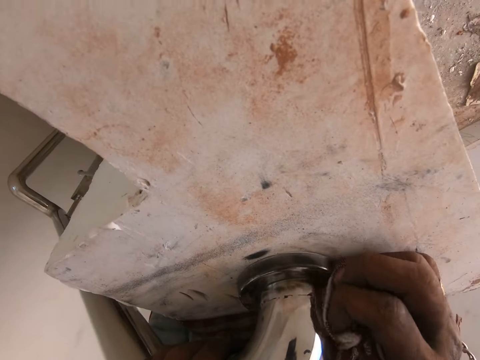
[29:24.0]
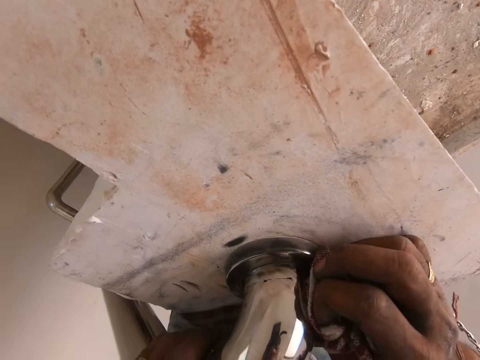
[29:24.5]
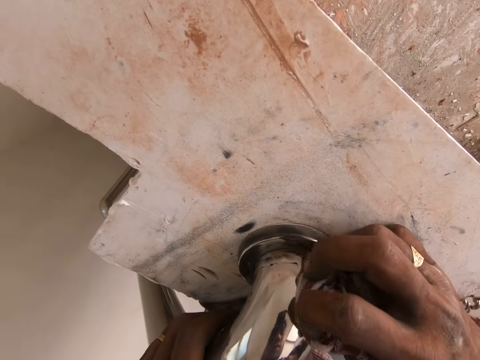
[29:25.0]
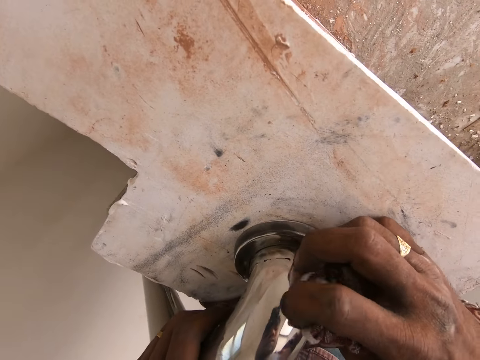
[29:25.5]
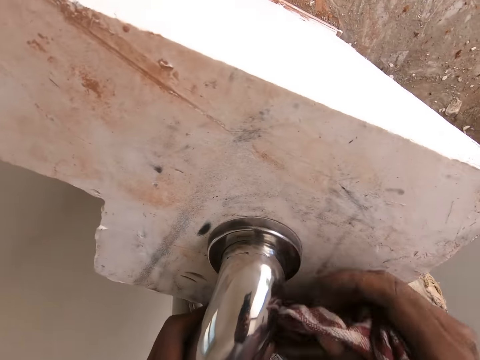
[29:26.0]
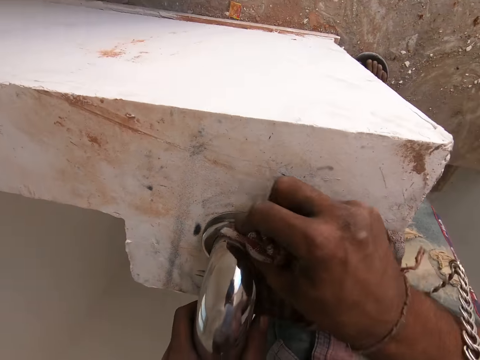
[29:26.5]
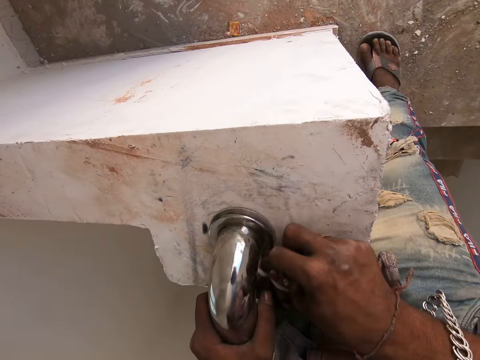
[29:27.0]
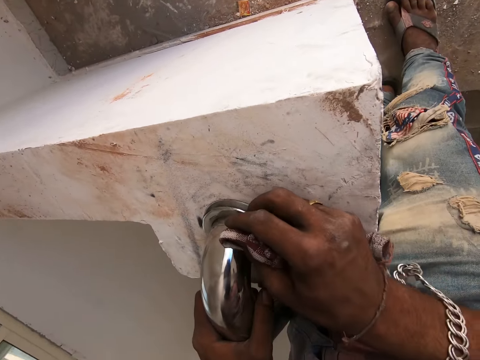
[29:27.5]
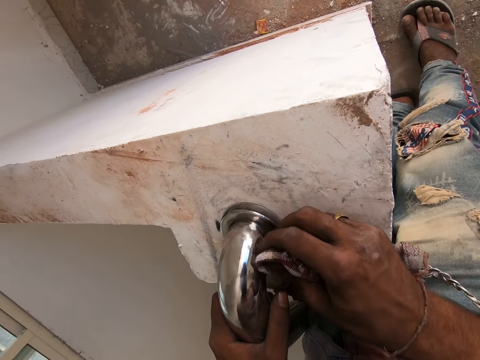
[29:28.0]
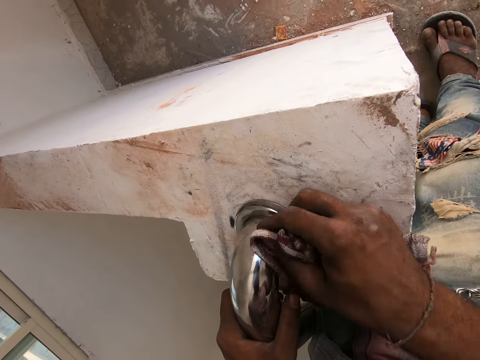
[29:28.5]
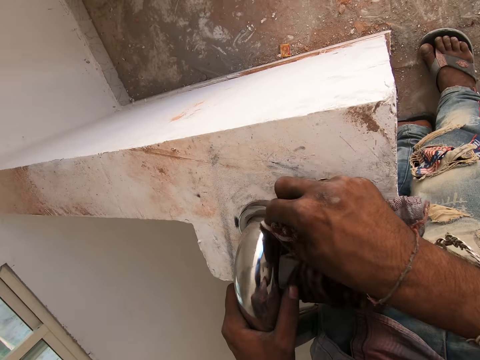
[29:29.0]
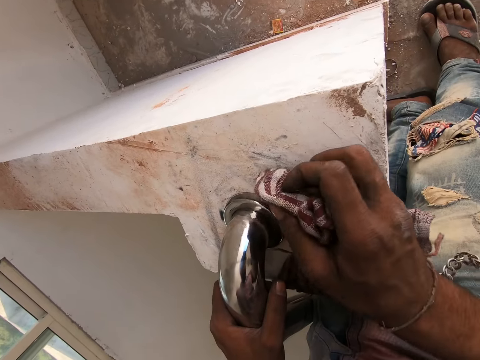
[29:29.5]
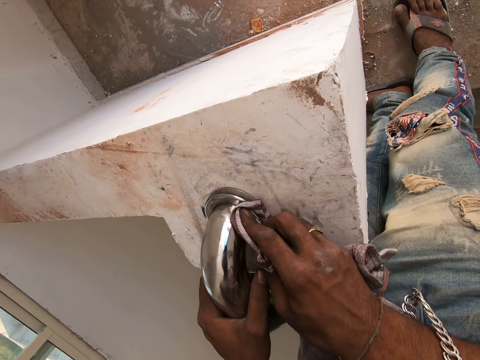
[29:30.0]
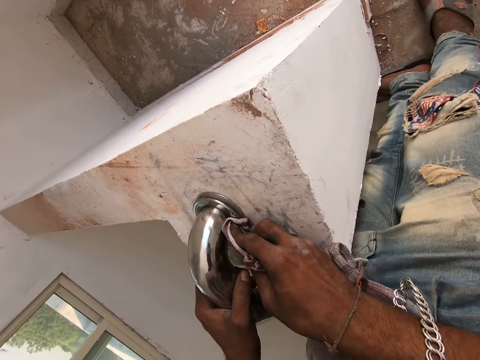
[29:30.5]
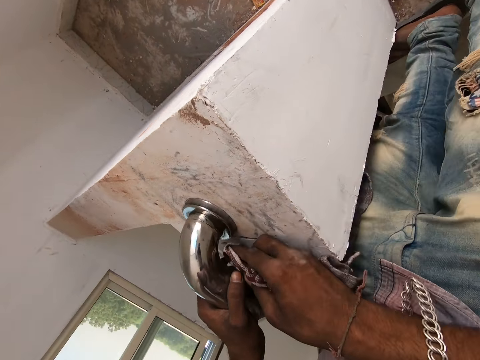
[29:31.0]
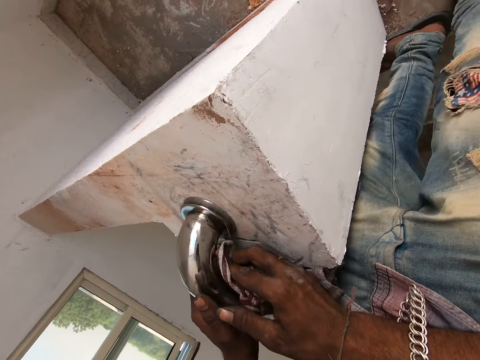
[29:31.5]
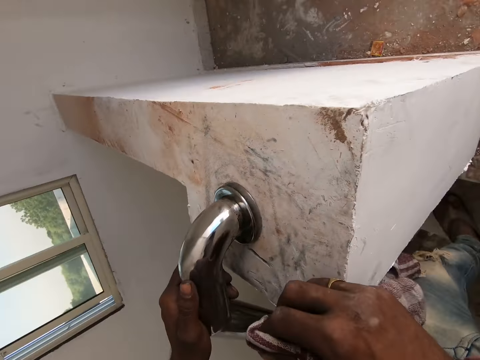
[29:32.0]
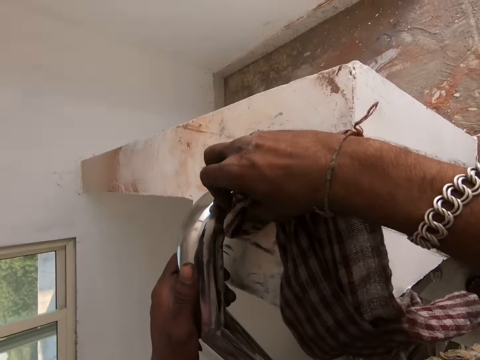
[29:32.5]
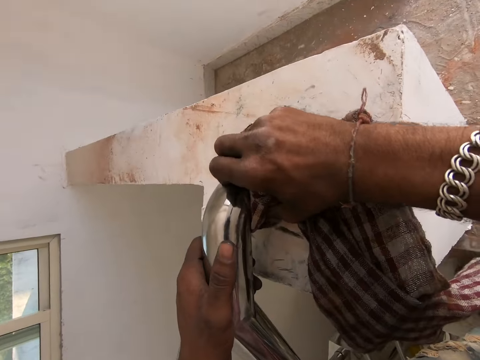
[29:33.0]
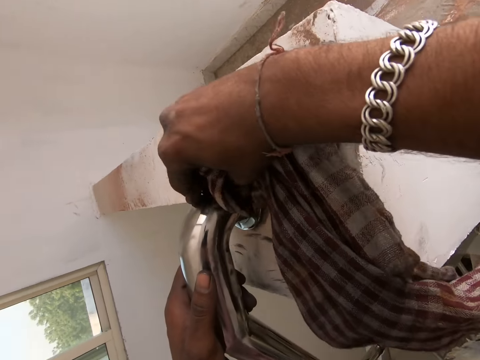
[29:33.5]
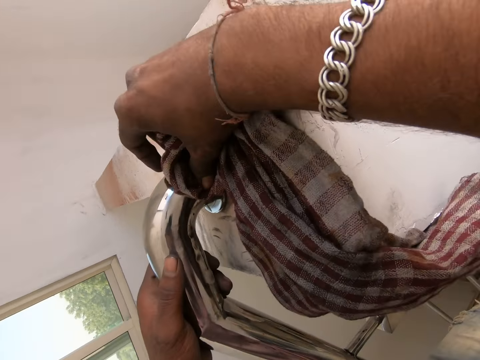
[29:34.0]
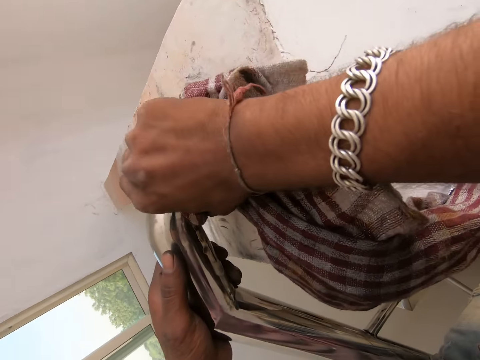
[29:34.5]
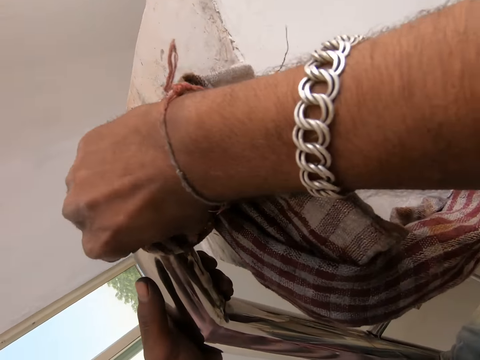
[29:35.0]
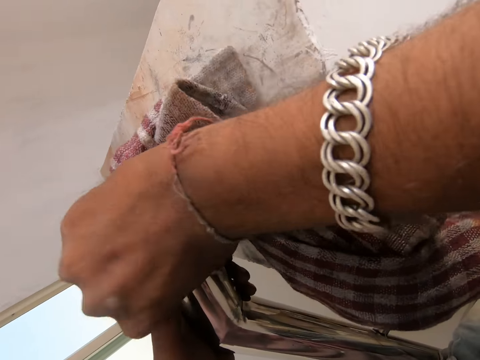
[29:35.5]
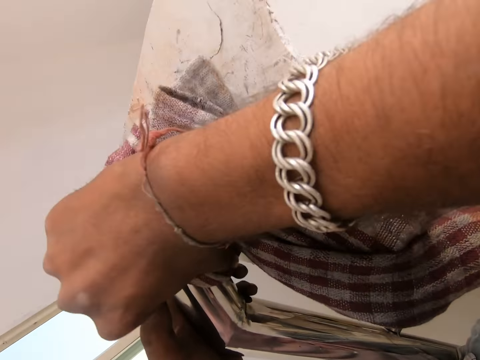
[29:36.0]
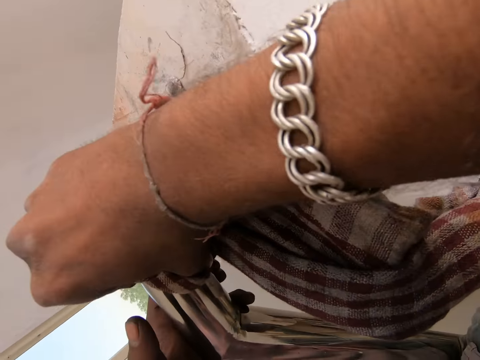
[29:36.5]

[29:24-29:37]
The camera wearer scratches the metallic pipe with the cloth. They wipe the metallic pipe with the cloth. They wipe the edge of the metallic pipe with the cloth.

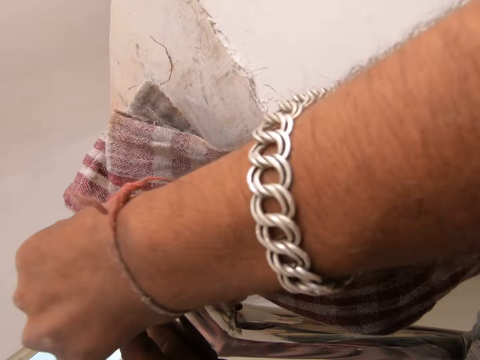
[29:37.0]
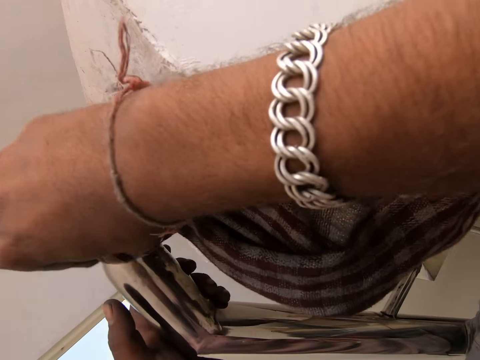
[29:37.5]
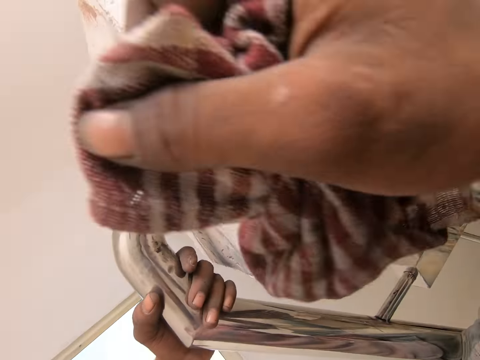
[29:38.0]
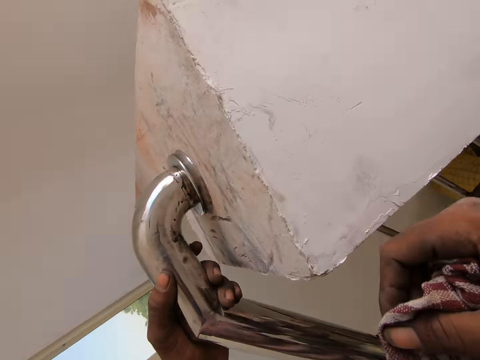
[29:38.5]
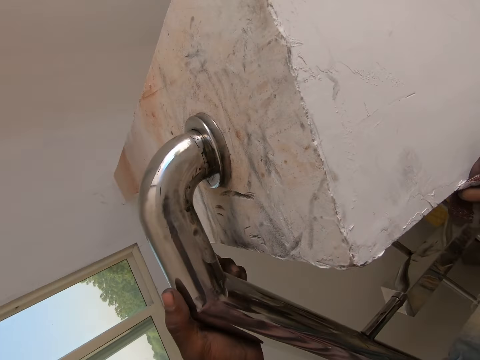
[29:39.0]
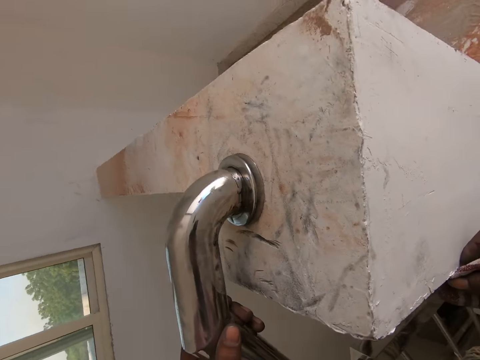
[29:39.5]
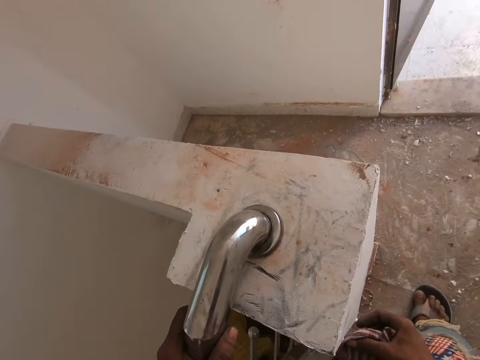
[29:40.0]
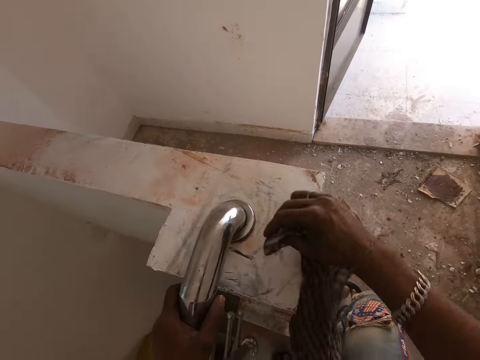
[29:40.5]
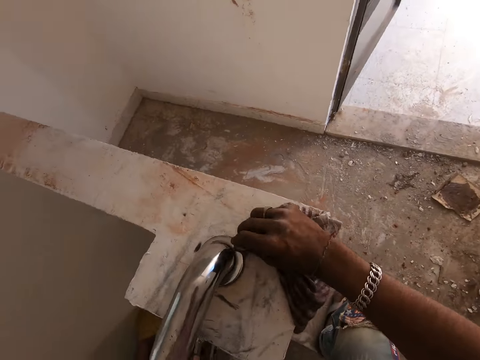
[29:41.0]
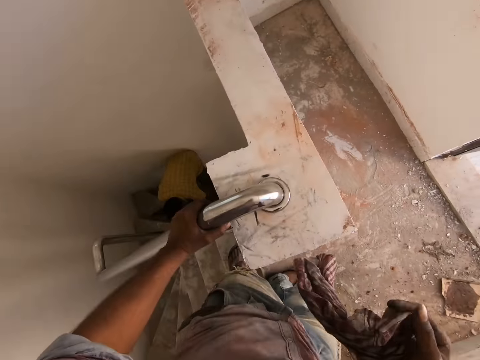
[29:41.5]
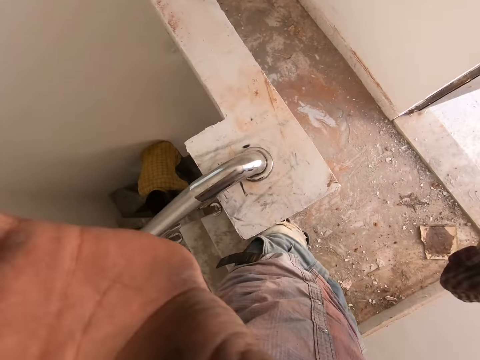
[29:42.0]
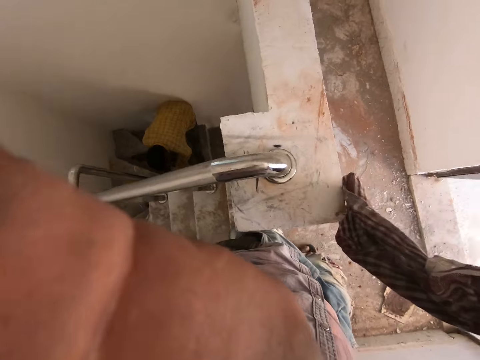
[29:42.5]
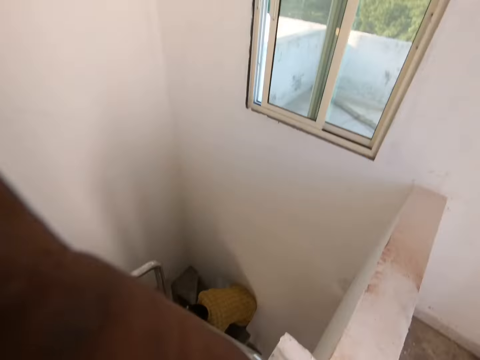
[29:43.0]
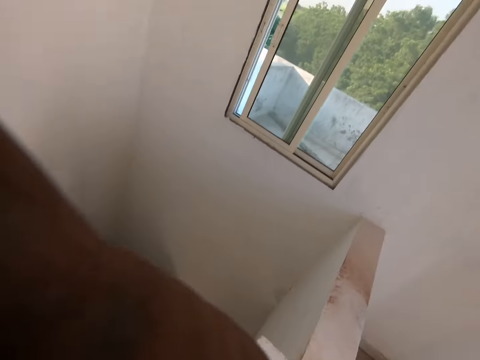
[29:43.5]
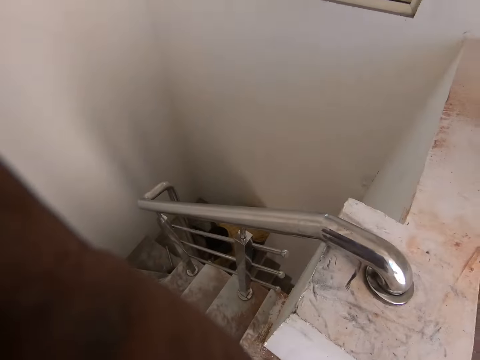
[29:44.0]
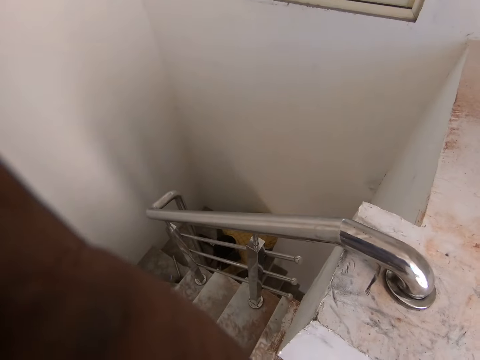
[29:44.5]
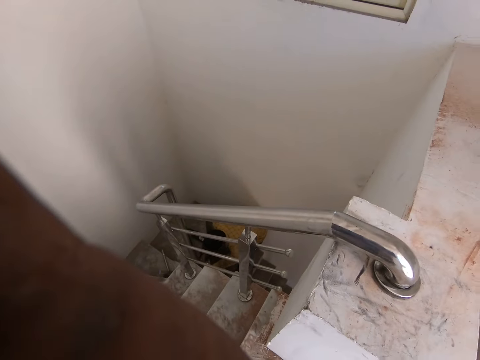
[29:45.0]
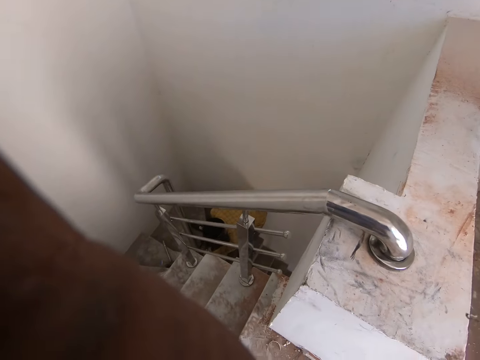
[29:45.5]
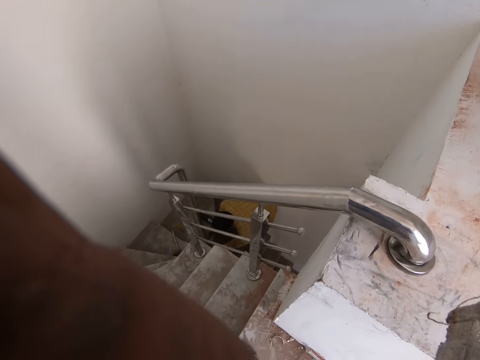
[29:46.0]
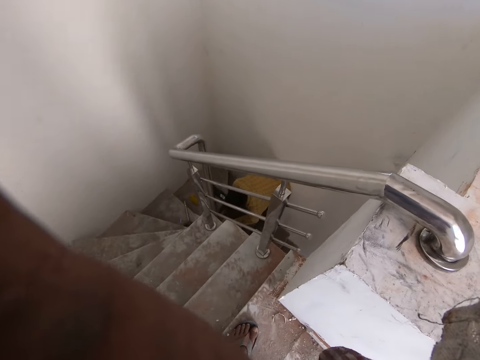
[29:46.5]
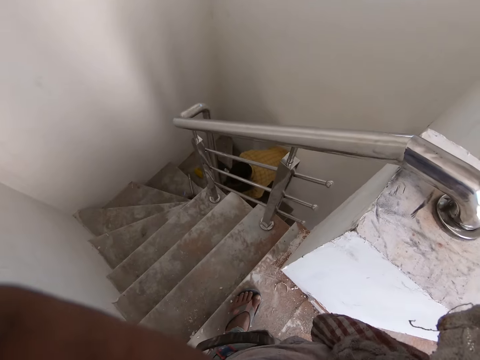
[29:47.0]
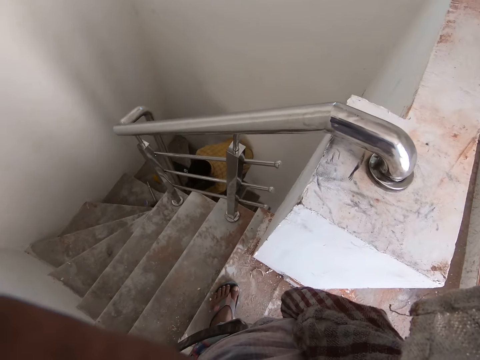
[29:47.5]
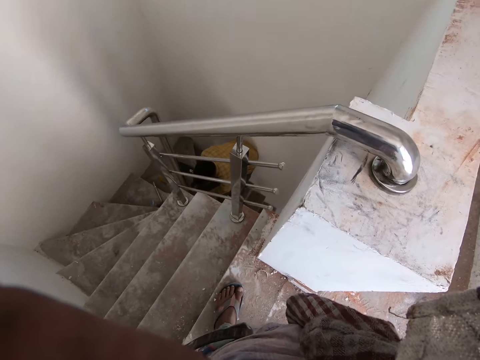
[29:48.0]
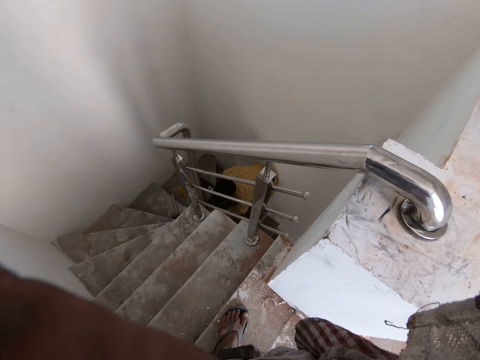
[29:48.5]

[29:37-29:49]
The camera wearer moves his hand. He wipes the metallic pipe with the cloth. A person fixes something. The camera wearer raises his hand to his face. He holds something up with his hand.
